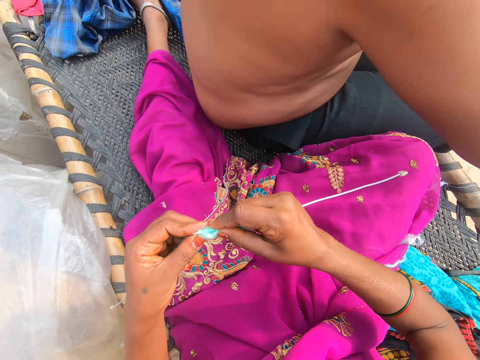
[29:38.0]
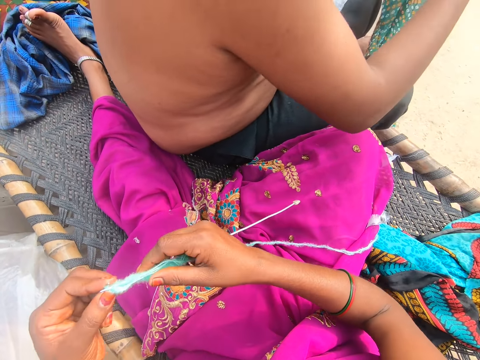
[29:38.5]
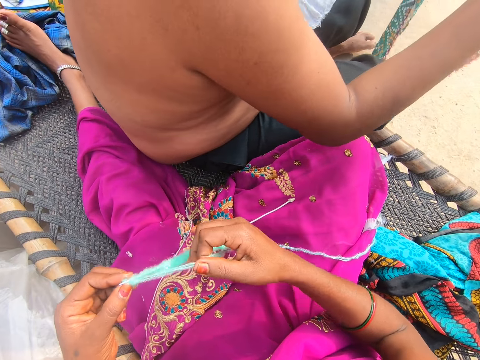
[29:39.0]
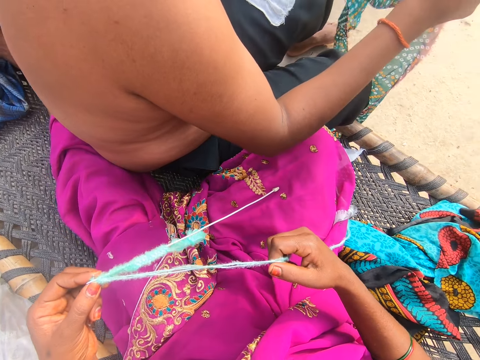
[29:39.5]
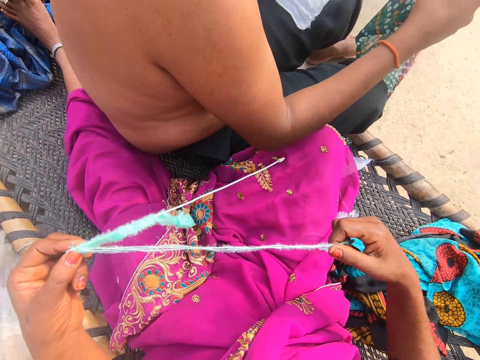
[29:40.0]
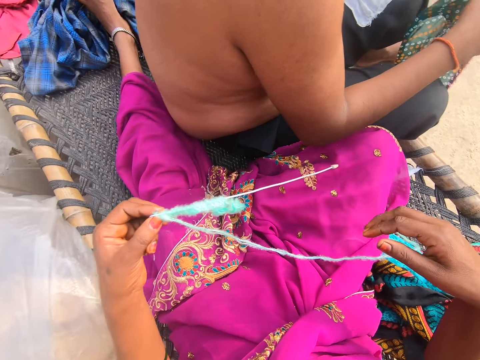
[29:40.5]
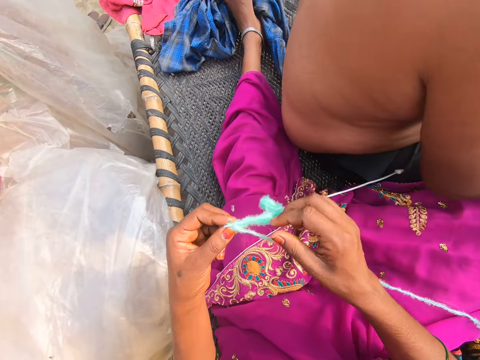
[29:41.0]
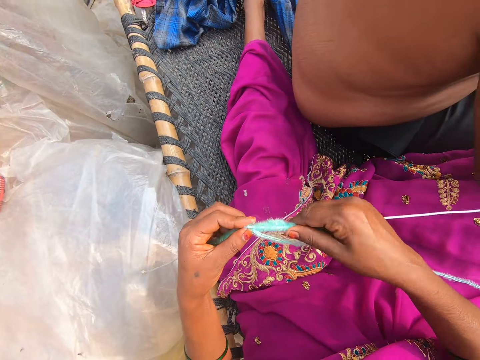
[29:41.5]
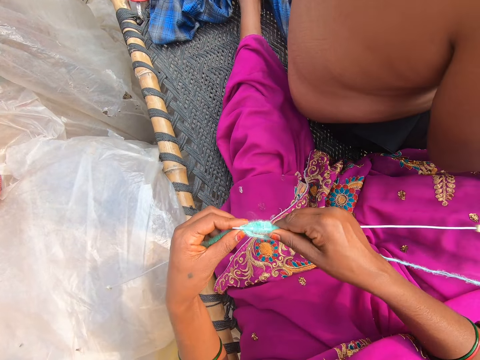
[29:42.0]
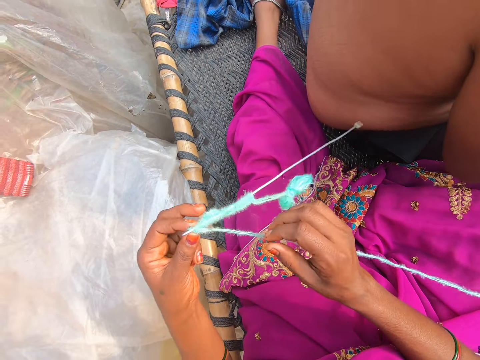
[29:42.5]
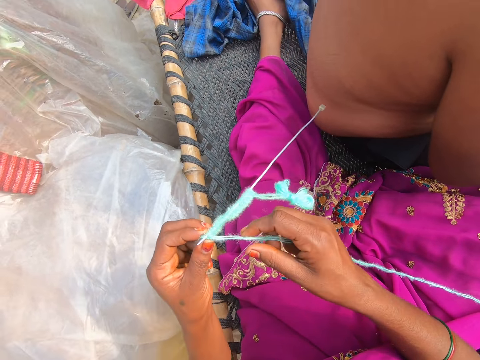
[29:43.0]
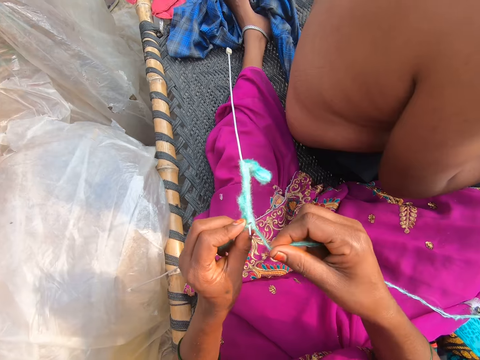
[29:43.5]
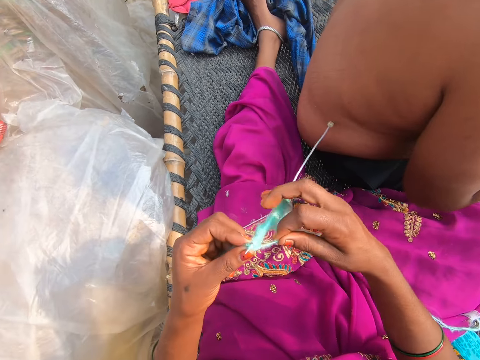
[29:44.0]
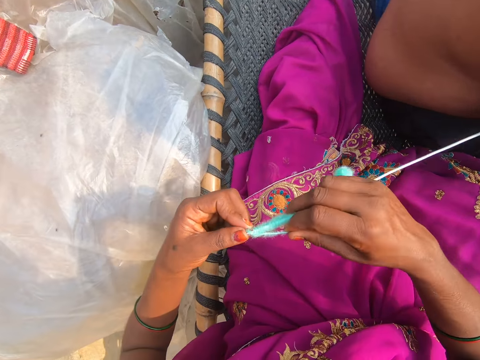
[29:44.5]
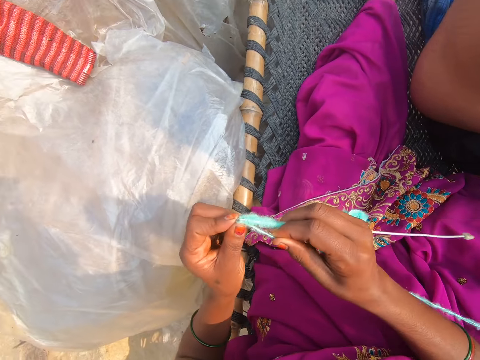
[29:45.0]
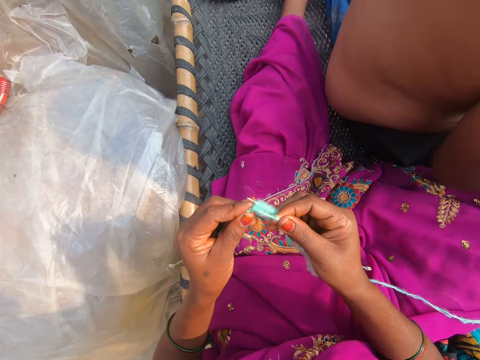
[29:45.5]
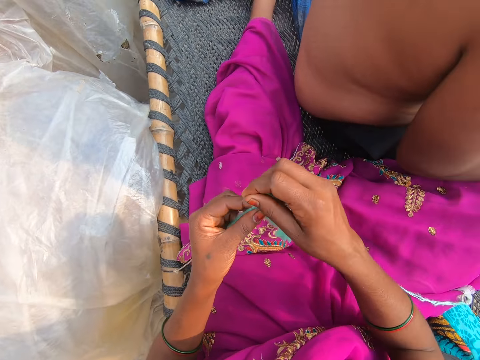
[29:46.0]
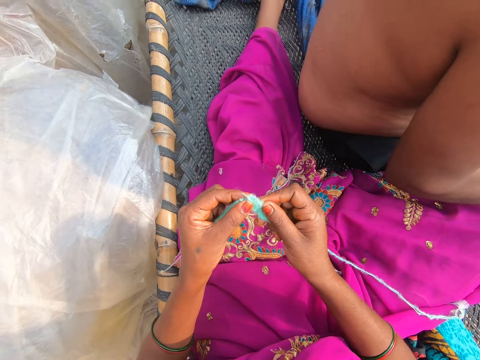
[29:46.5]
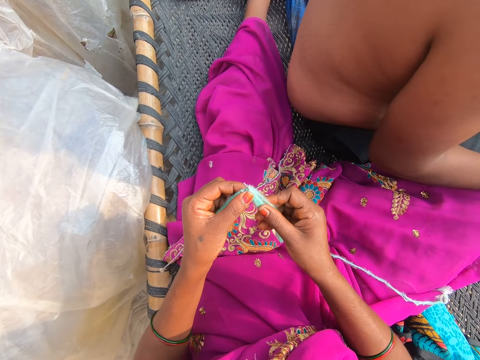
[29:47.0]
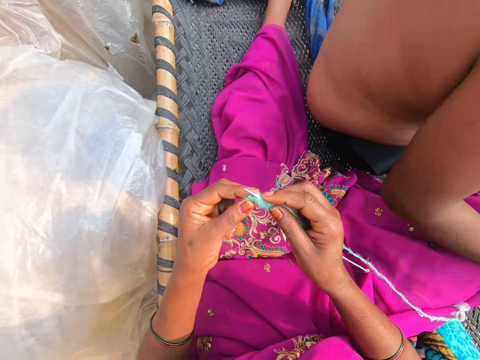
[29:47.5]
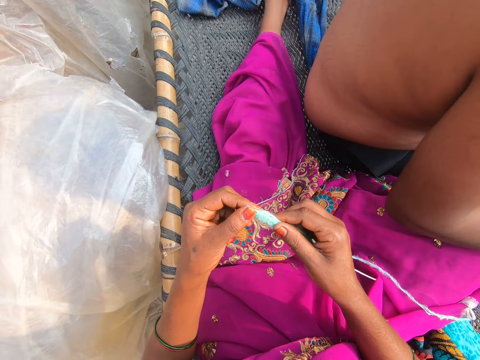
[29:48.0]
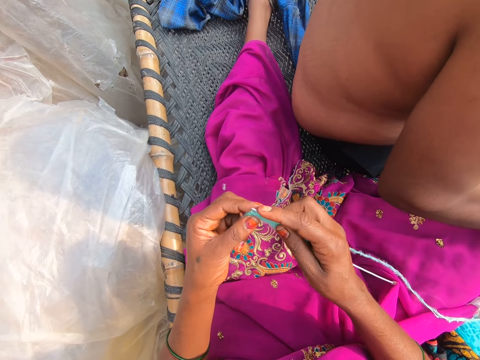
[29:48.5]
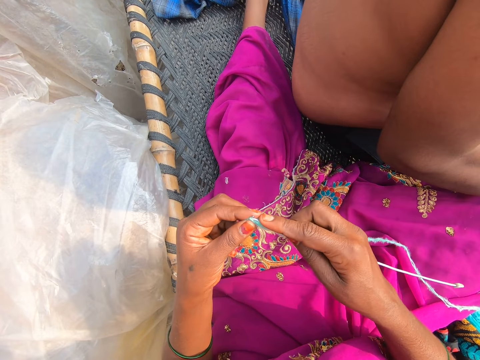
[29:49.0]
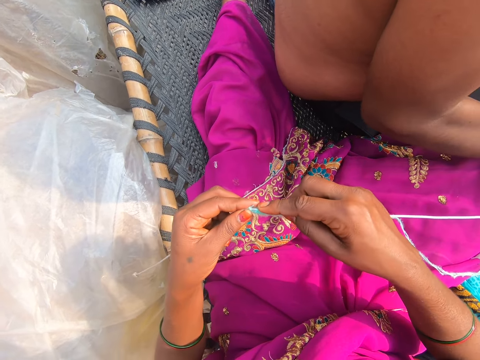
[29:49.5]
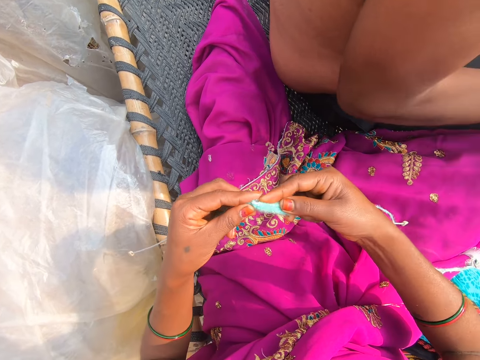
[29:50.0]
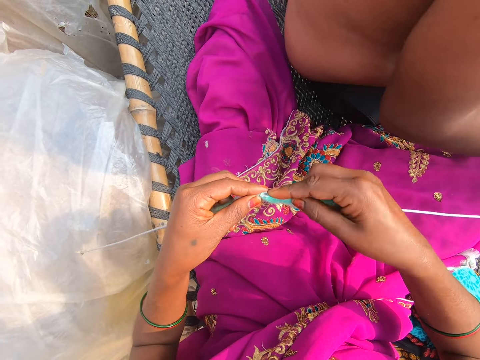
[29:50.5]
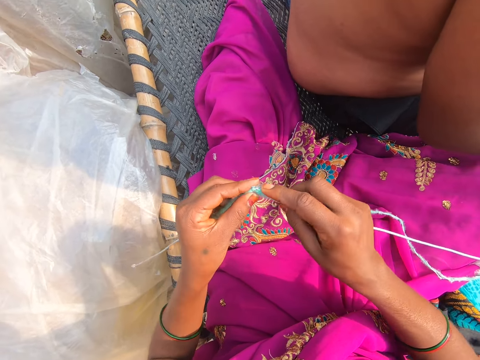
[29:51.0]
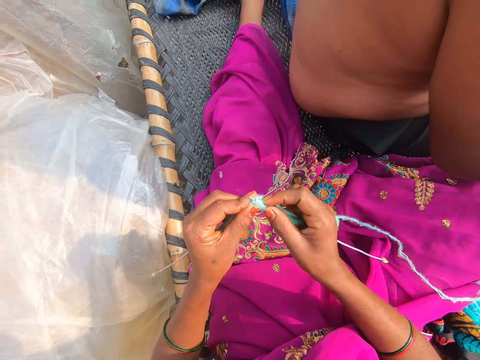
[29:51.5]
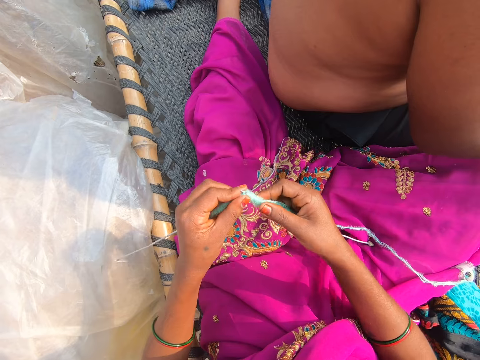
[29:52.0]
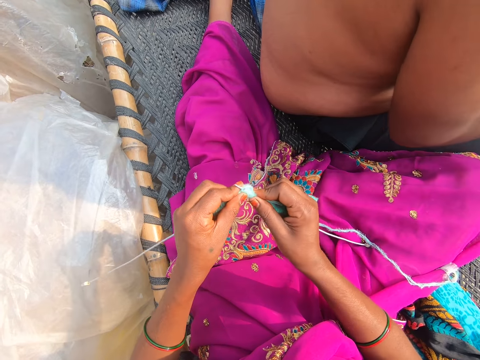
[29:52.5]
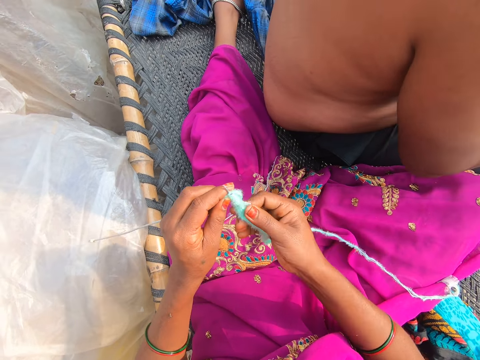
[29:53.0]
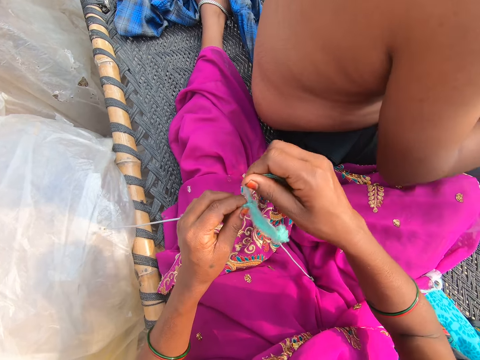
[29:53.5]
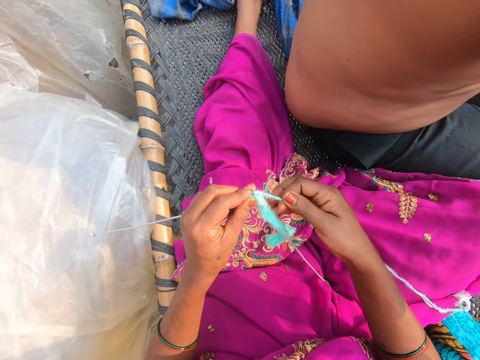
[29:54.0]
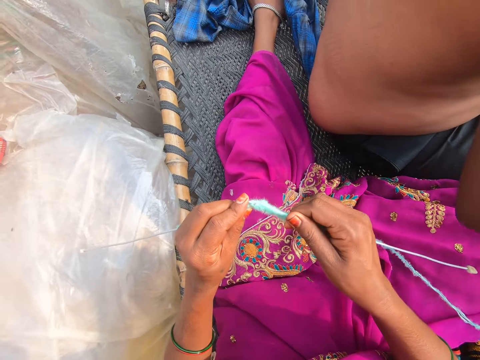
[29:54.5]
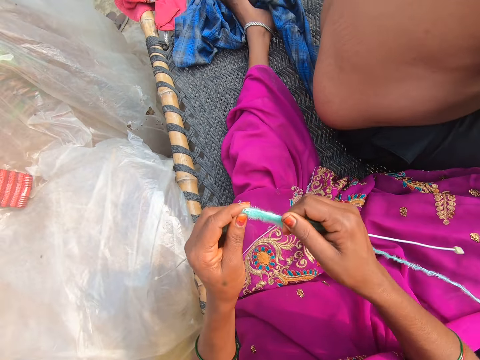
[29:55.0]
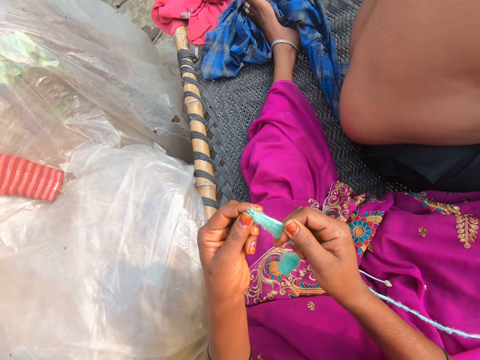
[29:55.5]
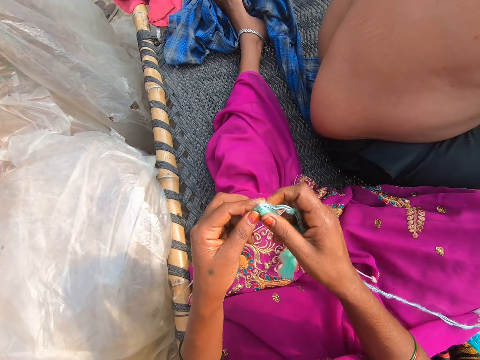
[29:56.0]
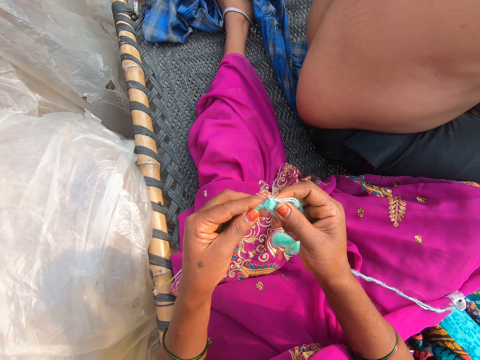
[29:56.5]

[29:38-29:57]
The camera wearer converses with a person and pulls the thread. The person converses with the camera wearer. The camera wearer converses with the person. They knit. They converse. They knit.

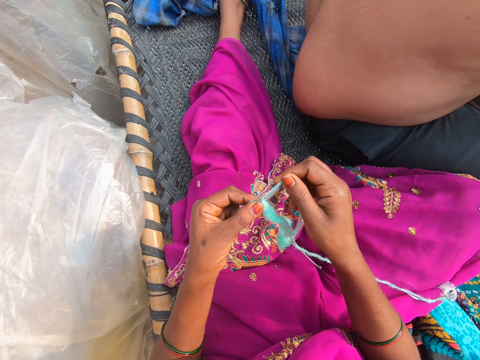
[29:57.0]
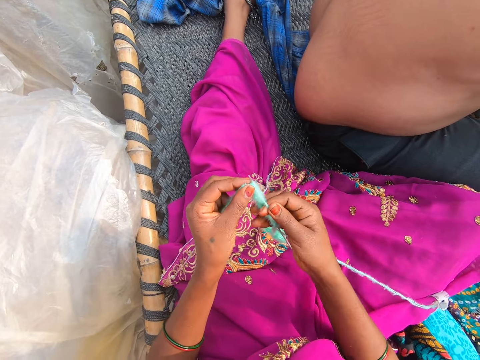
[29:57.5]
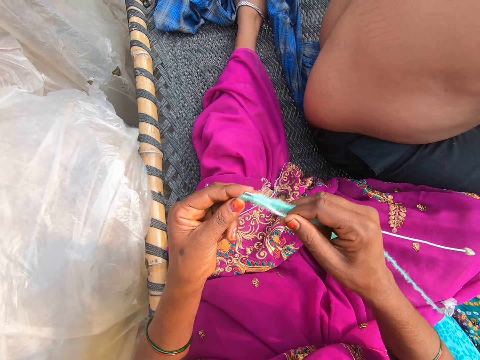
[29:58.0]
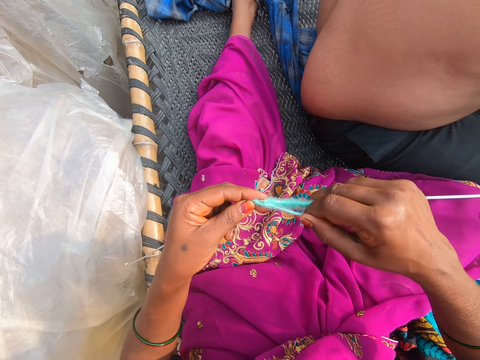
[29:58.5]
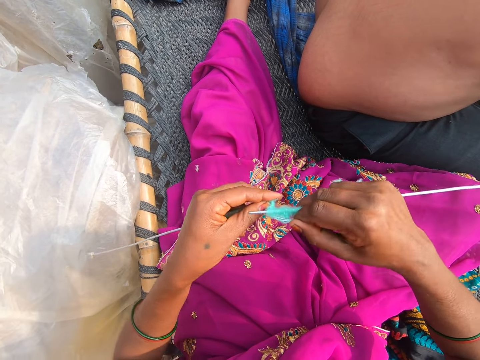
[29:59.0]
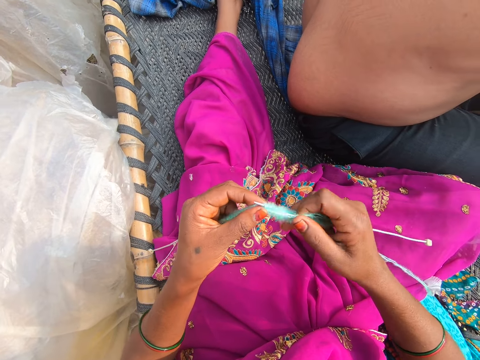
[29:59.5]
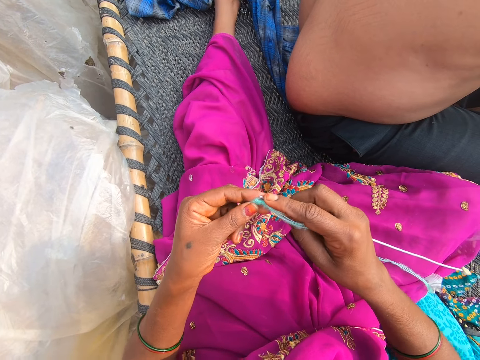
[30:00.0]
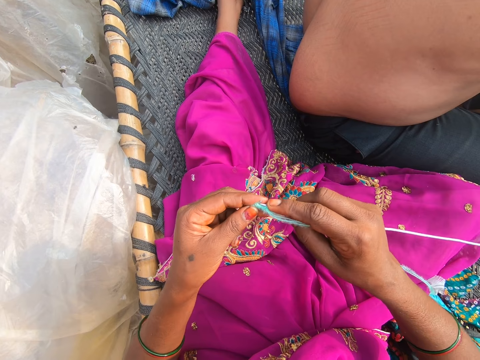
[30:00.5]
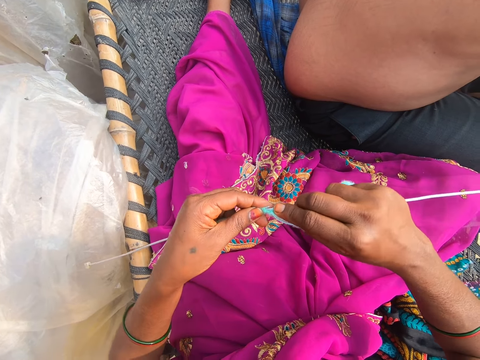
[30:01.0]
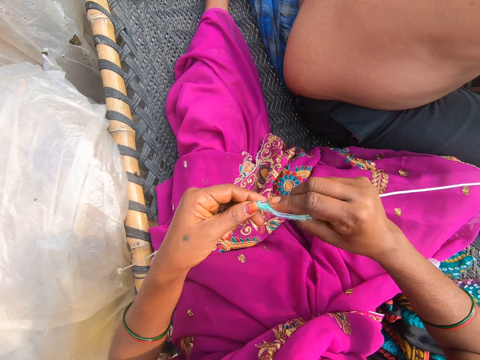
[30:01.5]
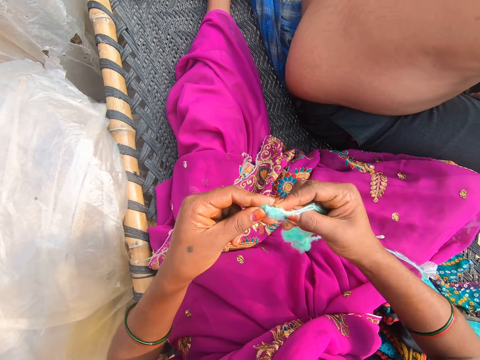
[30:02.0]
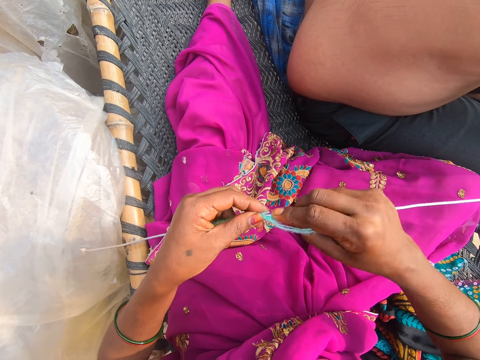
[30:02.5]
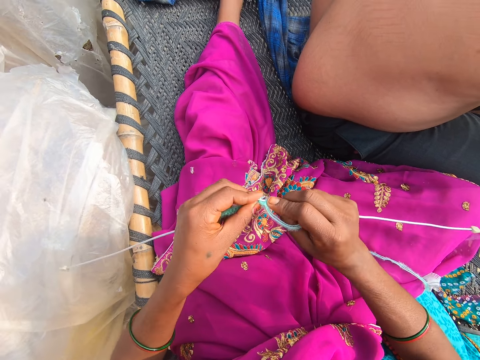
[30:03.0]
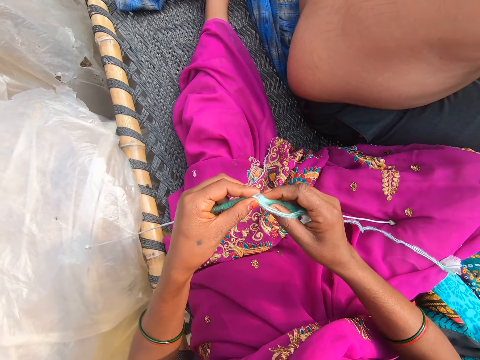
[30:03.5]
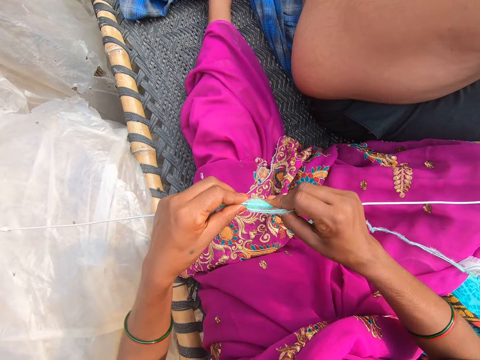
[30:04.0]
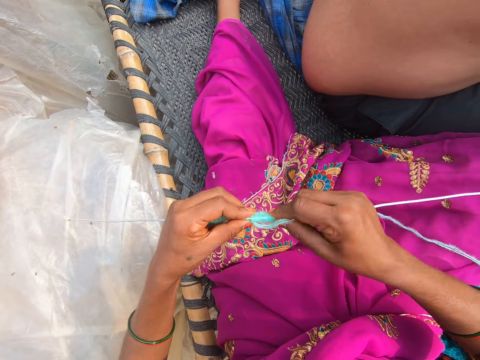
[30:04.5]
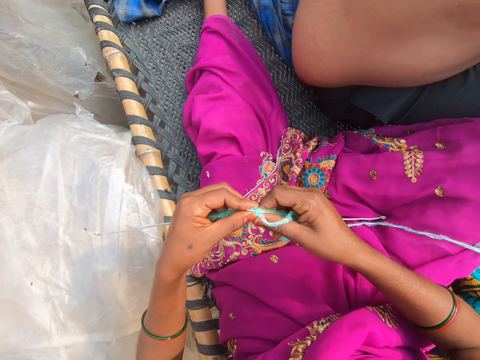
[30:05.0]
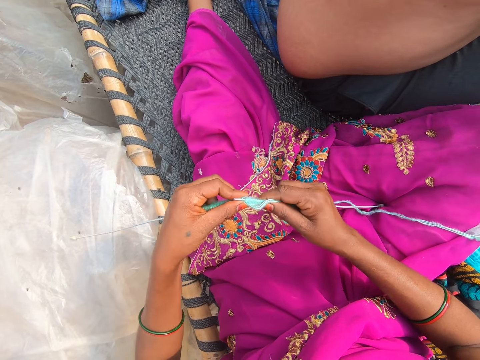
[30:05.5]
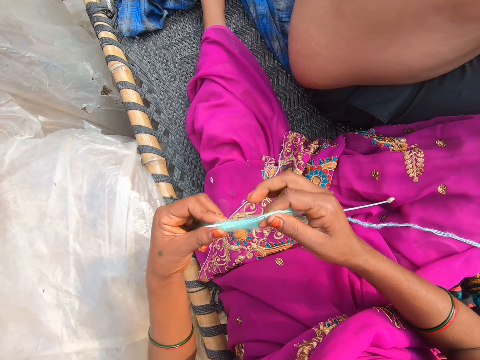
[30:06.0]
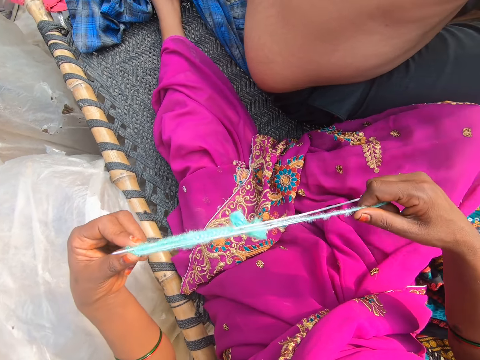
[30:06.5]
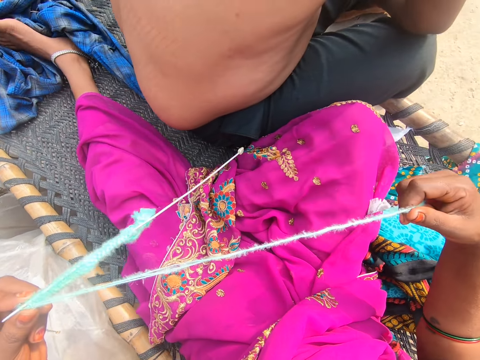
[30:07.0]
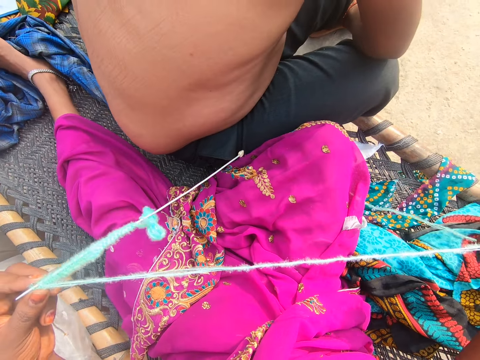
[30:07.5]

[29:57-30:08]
The camera wearer pulls the thread.
